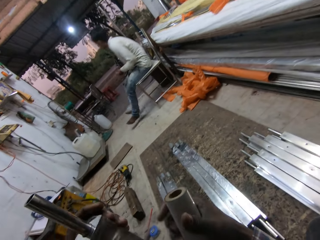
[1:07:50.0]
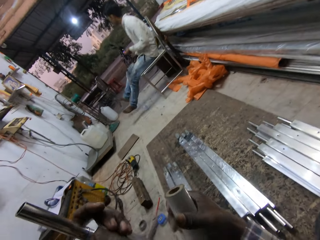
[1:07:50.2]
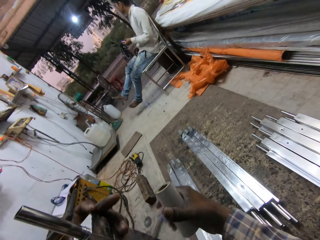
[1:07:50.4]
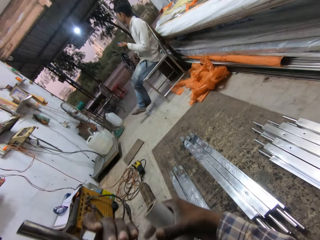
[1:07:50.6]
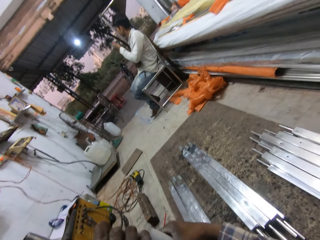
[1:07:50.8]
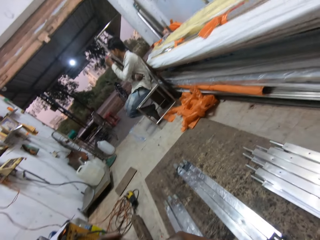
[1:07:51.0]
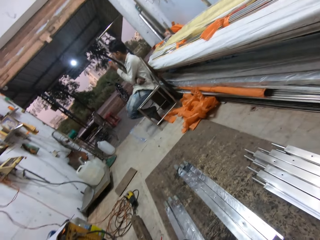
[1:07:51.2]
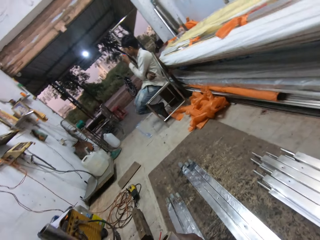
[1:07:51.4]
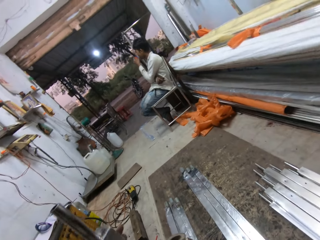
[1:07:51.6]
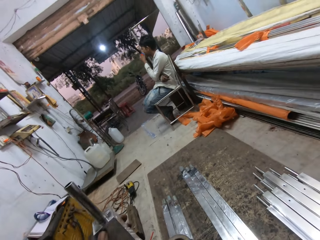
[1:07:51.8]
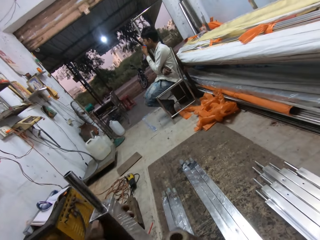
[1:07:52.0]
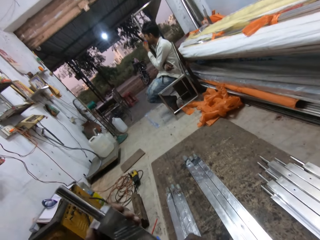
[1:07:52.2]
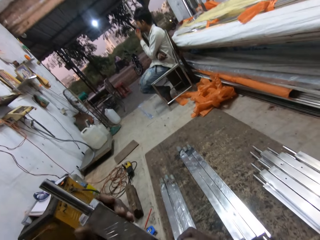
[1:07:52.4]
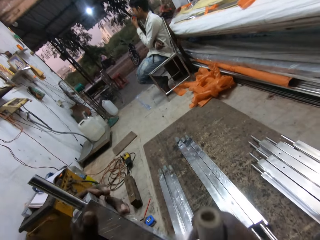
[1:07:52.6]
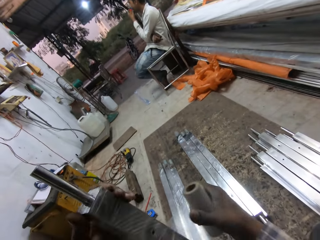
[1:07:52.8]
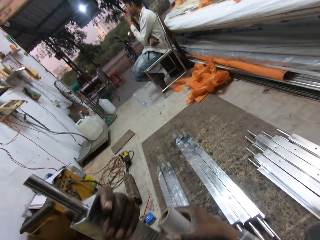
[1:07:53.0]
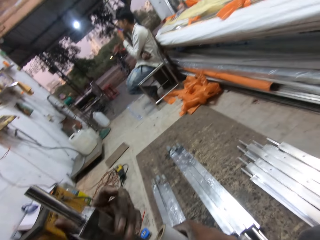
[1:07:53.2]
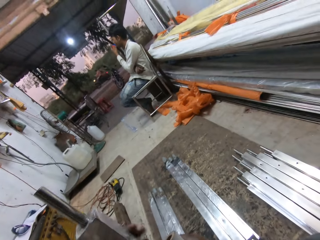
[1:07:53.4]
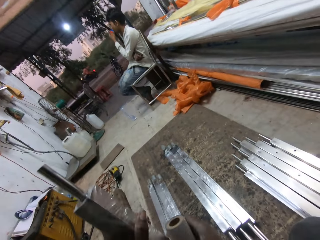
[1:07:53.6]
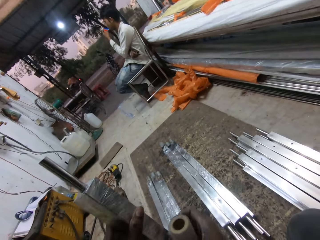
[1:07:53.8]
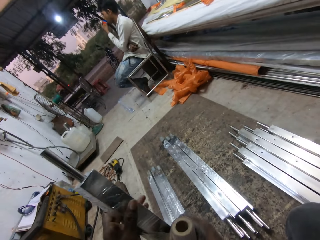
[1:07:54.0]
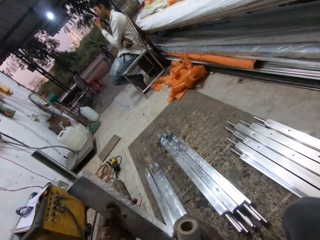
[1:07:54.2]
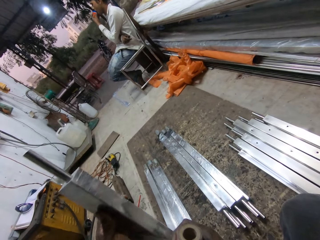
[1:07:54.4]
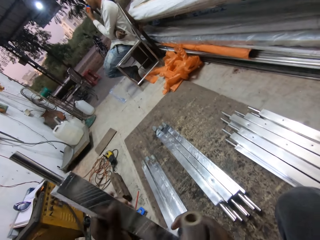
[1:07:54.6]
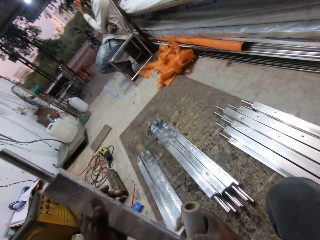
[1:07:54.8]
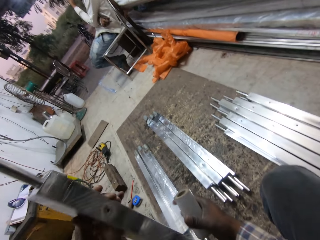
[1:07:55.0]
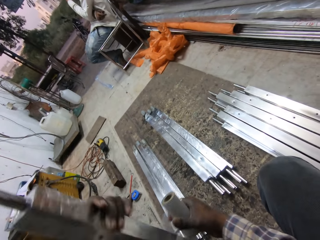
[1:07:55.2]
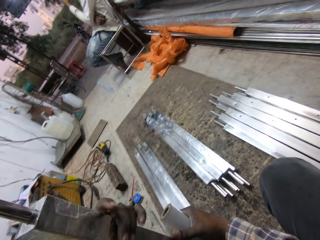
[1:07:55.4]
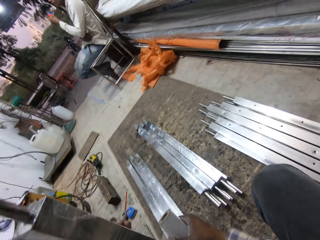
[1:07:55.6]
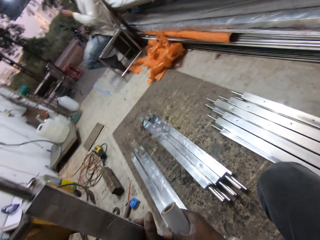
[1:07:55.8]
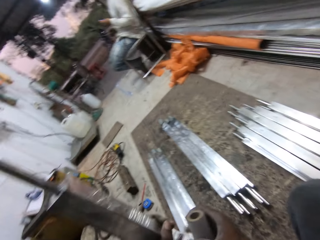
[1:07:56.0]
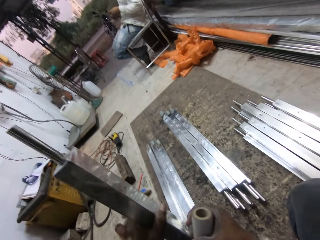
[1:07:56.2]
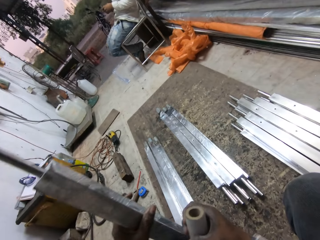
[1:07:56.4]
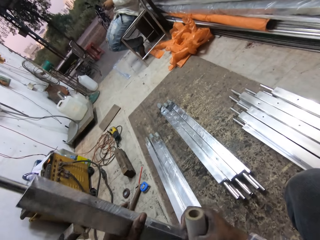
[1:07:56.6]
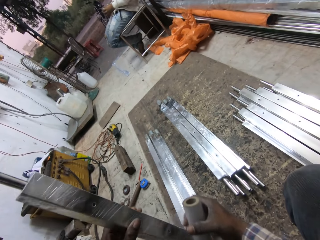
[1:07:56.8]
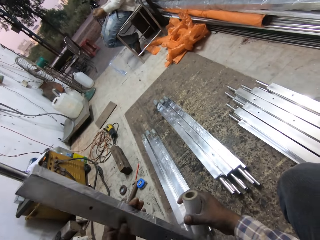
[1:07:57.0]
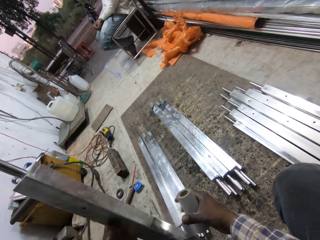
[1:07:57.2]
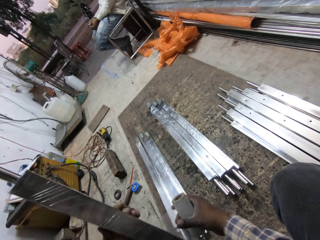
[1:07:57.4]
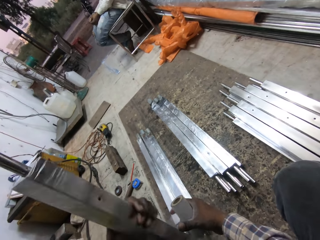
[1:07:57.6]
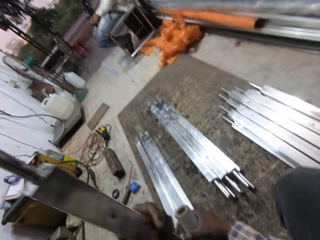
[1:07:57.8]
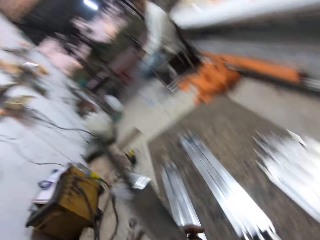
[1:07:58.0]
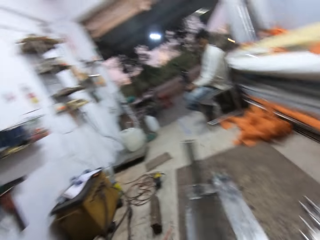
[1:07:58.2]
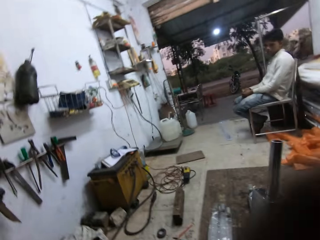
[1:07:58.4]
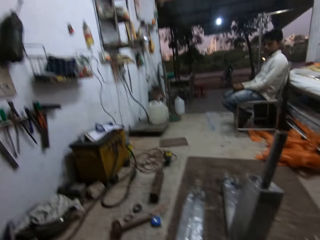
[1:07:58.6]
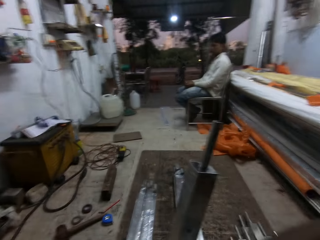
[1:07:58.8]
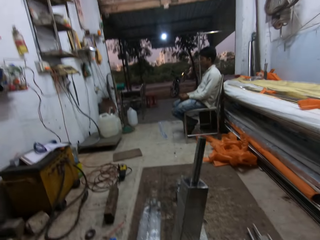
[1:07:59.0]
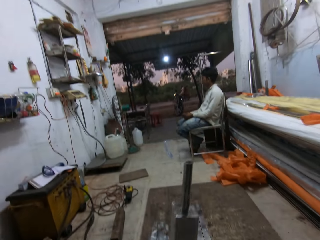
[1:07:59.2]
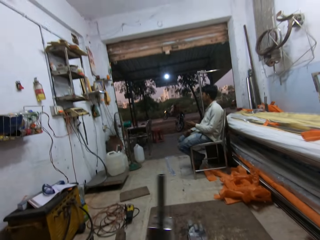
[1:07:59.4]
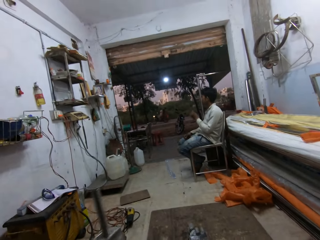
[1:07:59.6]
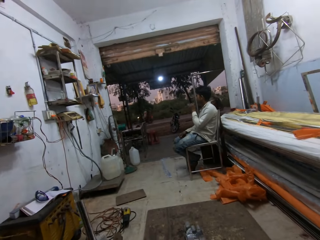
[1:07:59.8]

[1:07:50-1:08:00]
A man sits on a chair in a workshop. The man places his right hand on his stomach. The man puts his left hand on his mouth. The man places his hands on his legs. The camera wearer touches his face with his left hand.

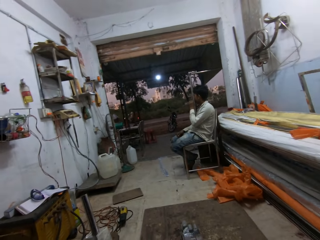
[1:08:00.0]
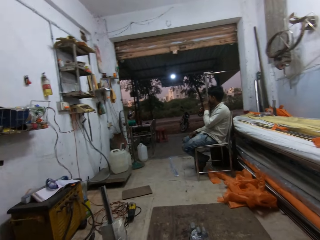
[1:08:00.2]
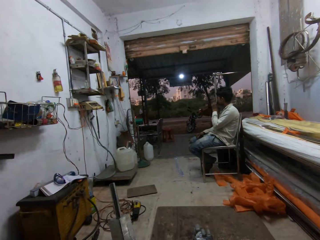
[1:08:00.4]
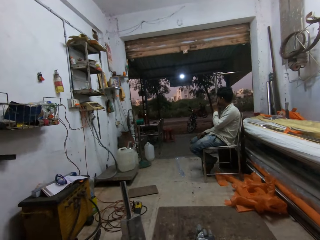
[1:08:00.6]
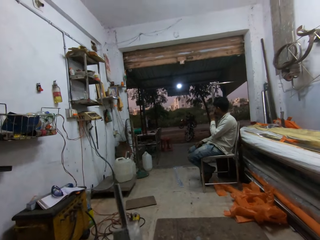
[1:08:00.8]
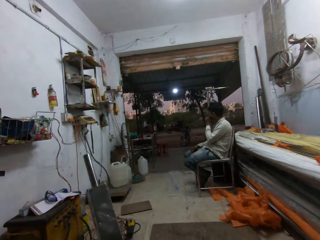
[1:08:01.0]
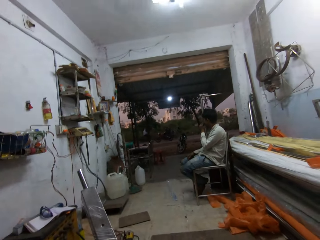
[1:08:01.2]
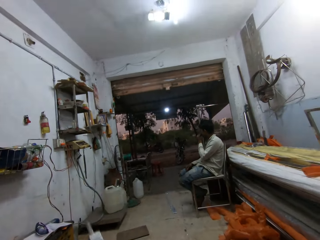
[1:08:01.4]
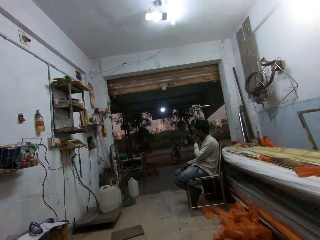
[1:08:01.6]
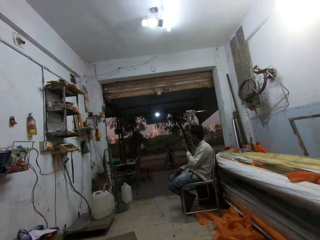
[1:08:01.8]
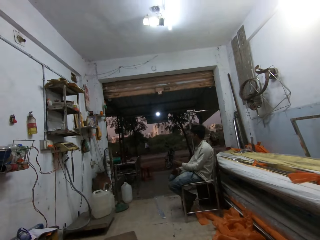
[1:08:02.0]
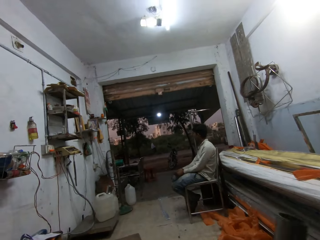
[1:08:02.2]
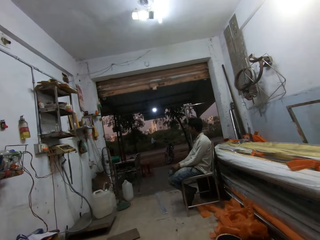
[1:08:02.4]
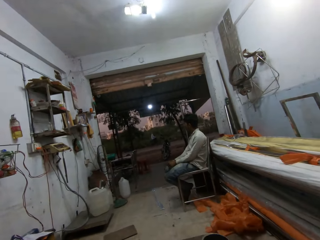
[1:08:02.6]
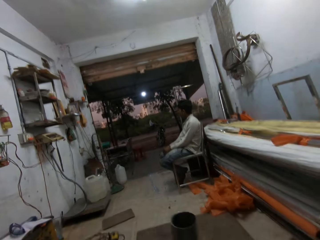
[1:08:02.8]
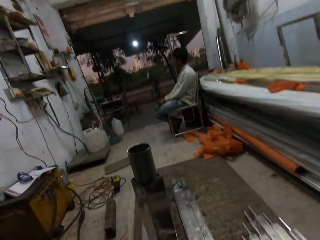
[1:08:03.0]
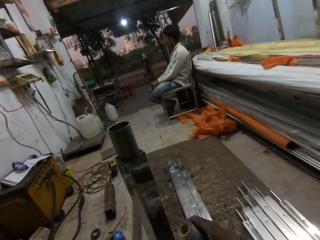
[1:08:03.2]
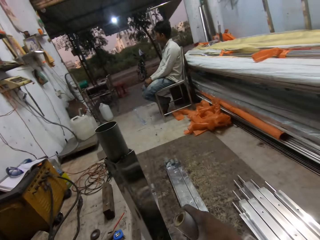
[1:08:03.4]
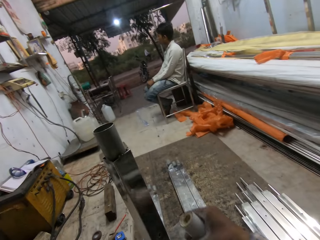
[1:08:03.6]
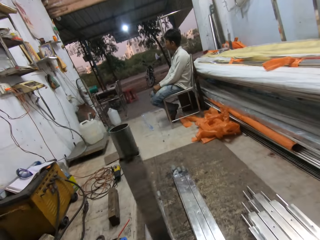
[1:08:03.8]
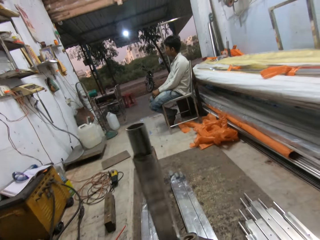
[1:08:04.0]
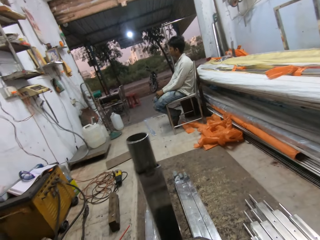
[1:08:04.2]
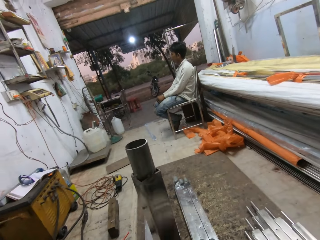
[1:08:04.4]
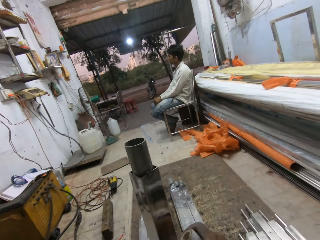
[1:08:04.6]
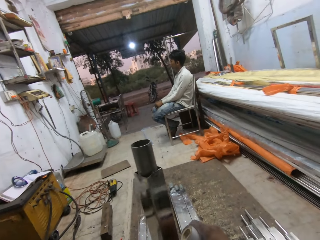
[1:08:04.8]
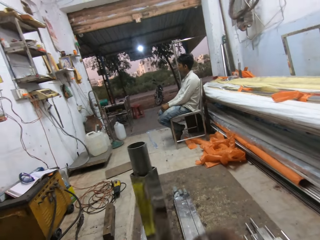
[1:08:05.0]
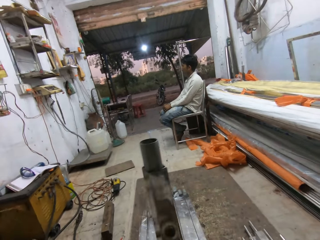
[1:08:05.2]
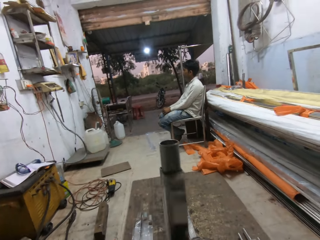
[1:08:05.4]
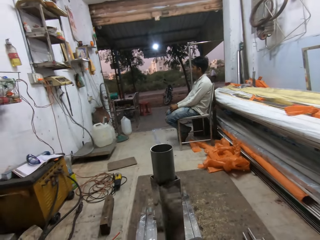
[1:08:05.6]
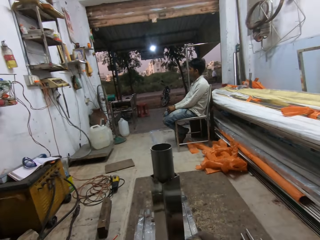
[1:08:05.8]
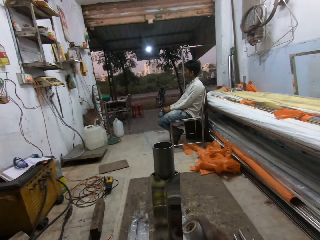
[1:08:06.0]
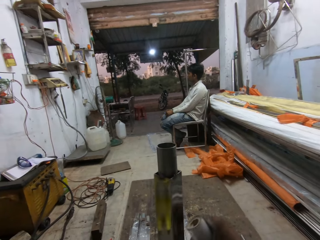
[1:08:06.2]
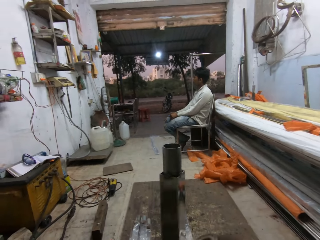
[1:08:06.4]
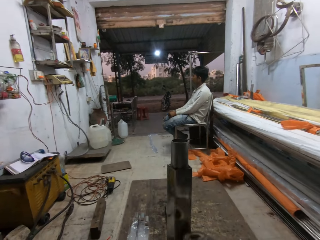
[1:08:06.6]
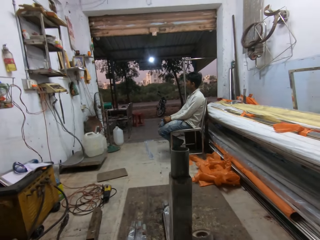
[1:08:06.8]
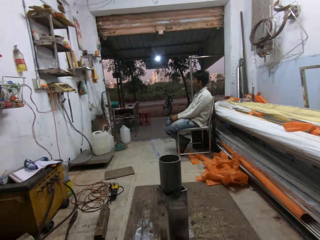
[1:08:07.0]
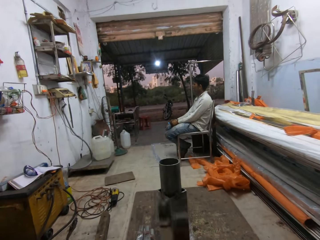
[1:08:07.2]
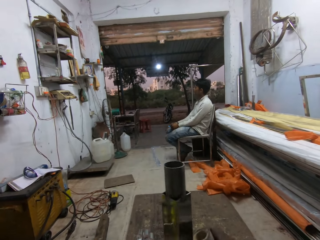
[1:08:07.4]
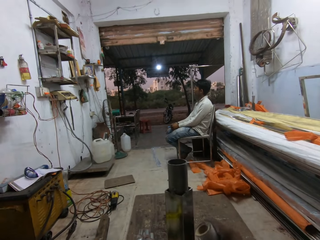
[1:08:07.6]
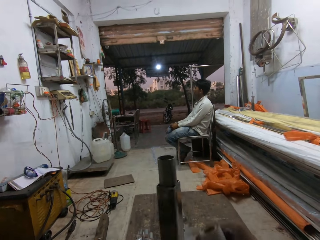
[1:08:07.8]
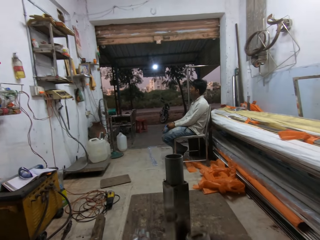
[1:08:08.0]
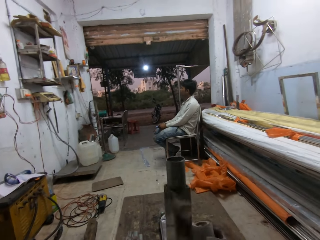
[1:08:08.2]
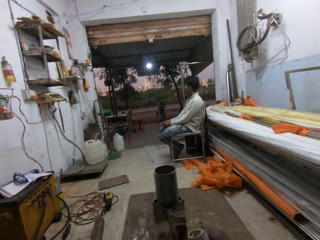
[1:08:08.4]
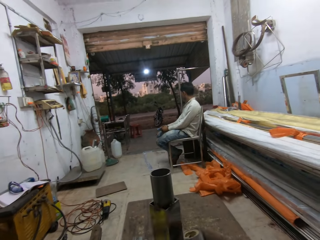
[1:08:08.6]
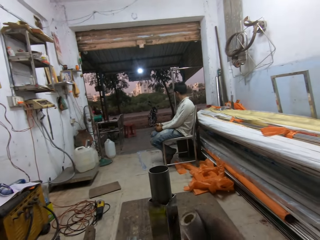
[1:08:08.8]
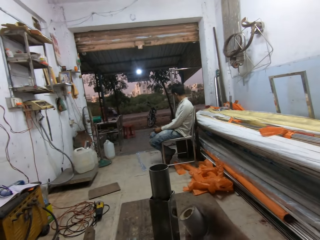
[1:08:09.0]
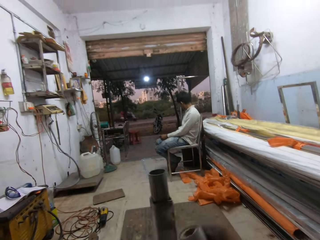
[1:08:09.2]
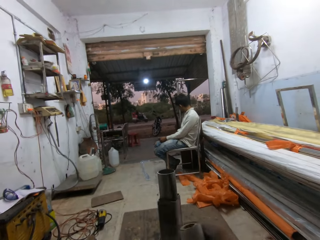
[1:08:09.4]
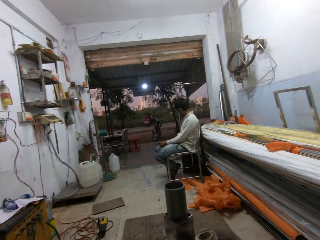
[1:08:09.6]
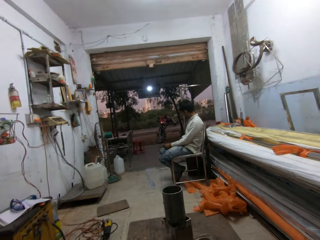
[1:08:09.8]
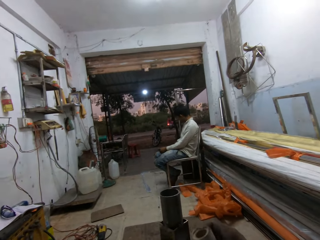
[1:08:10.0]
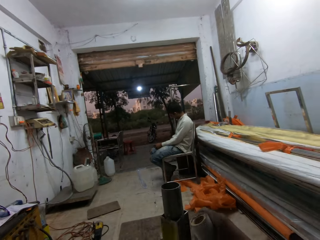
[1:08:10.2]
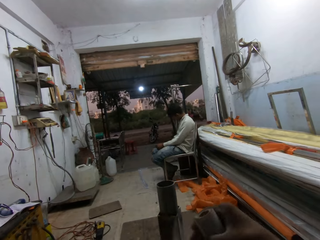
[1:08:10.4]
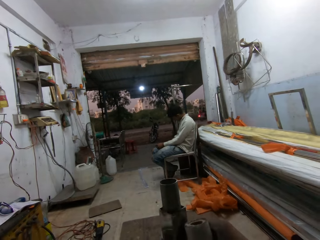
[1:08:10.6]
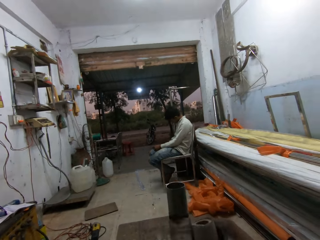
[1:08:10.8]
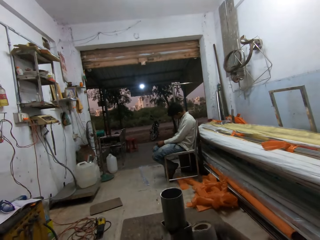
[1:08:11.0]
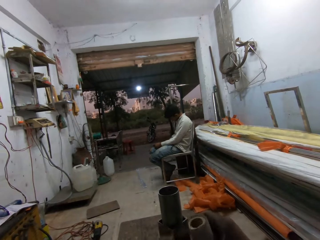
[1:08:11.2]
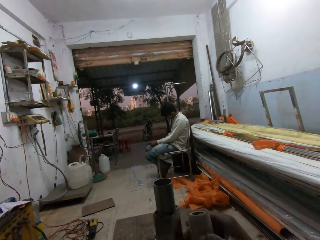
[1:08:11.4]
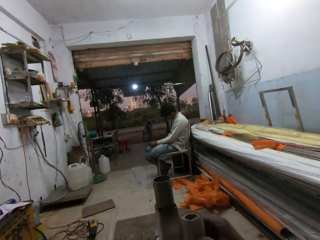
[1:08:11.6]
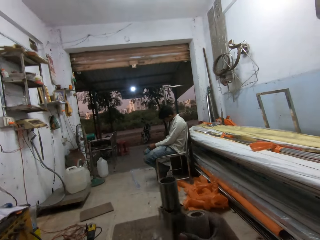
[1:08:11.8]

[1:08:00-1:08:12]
The man puts his left hand on his mouth. The camera wearer puts a rectangular steel metal down. The man places his left hand on his legs. The camera wearer puts the iron rod in his left hand with his right hand. He masks the iron rod in his left hand with the cellotape in his right hand.
